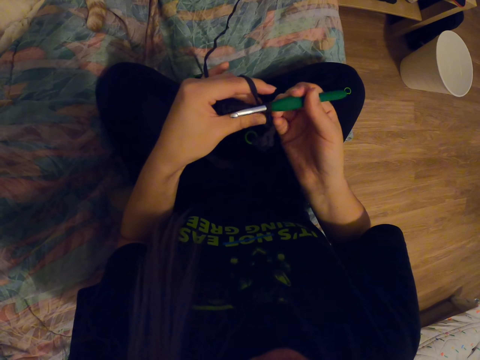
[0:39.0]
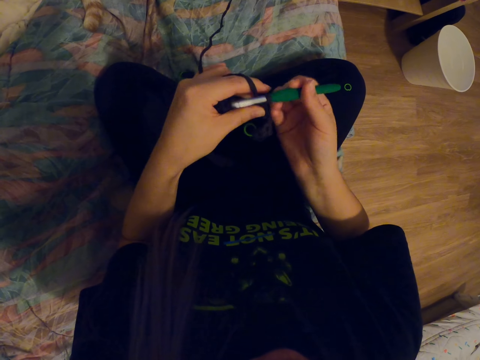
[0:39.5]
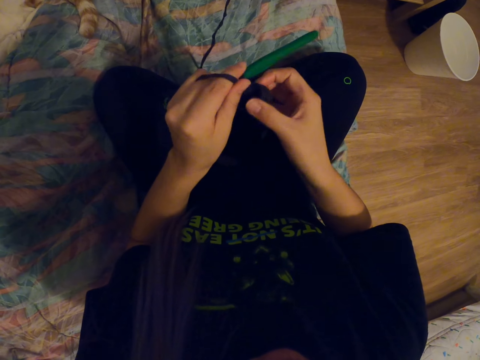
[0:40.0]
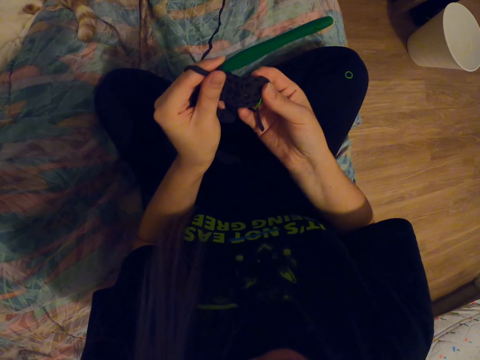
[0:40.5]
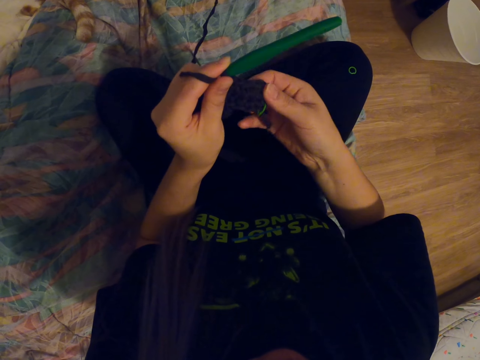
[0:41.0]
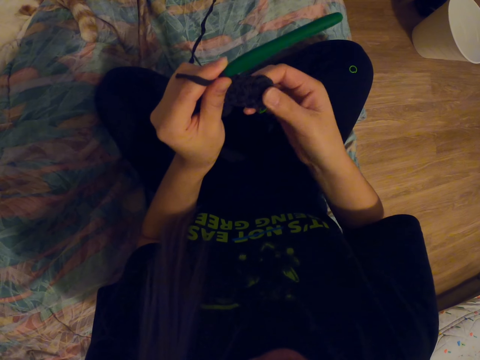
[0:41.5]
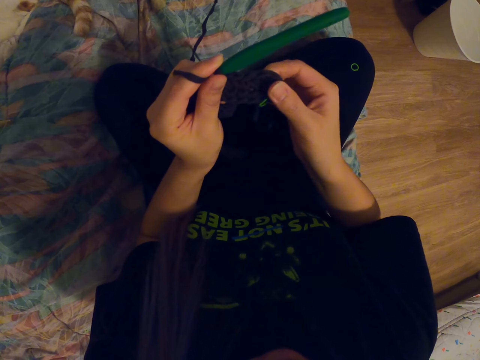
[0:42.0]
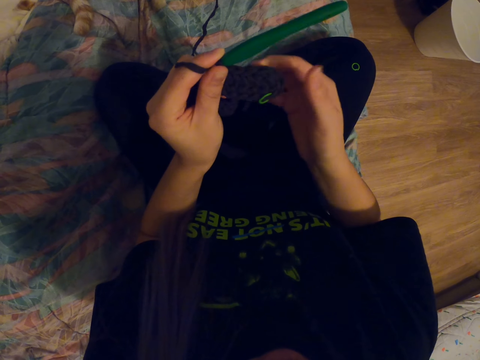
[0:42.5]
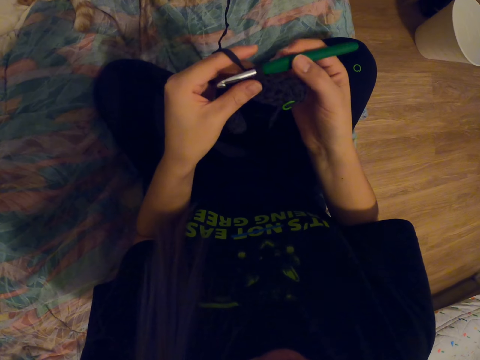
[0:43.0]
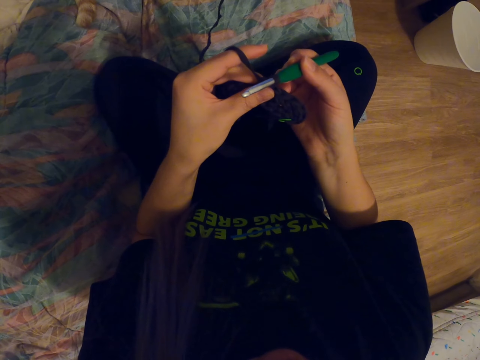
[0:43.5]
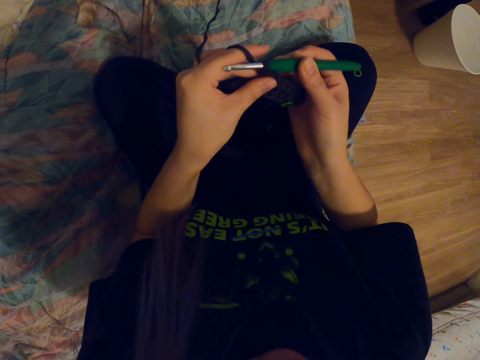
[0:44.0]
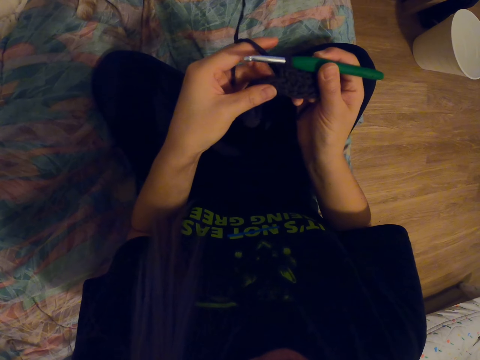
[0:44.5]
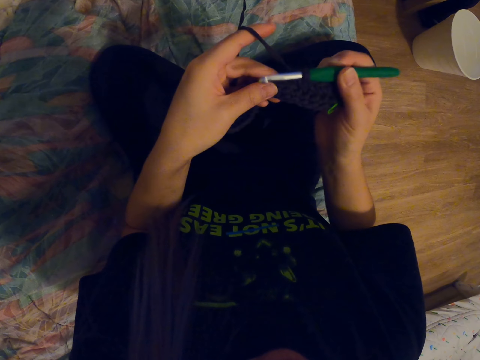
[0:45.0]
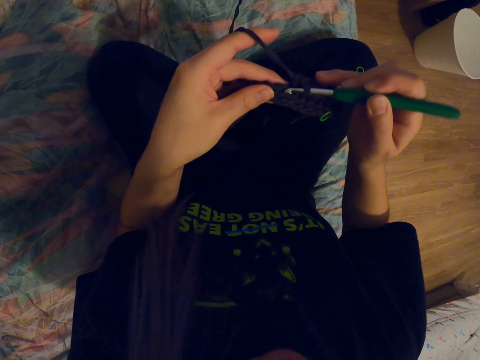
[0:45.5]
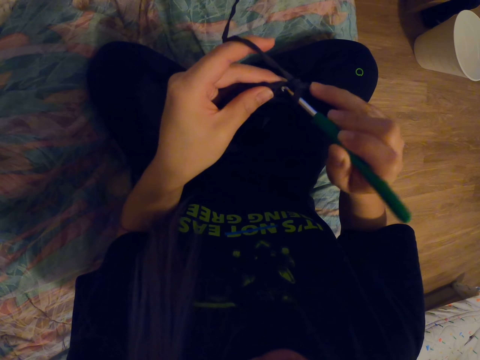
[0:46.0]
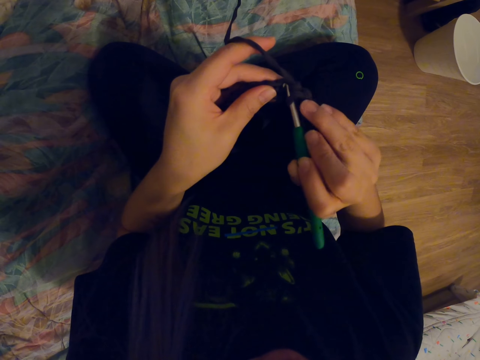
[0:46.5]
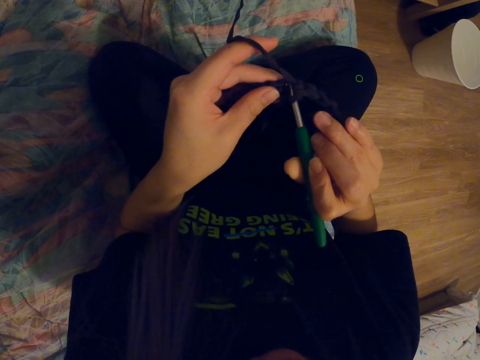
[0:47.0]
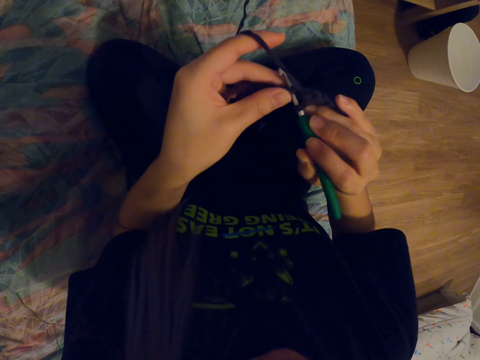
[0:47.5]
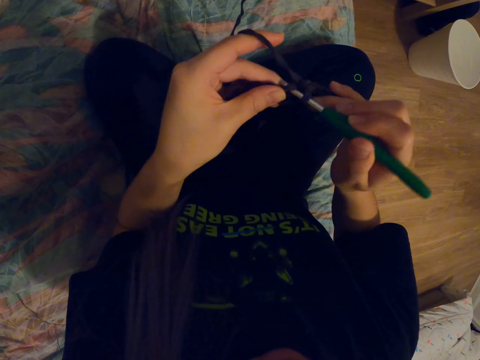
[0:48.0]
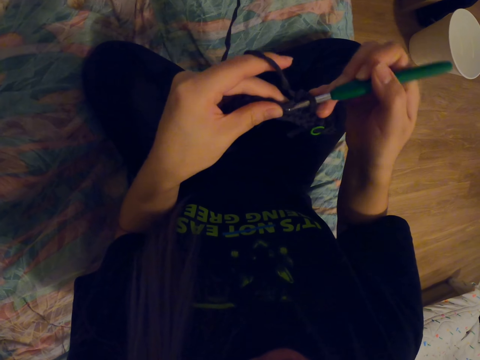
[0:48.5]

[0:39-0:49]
The camera wearer touches the garment. They straighten the cloth. They knit the garment.

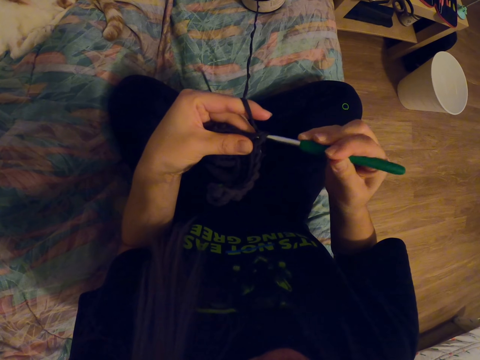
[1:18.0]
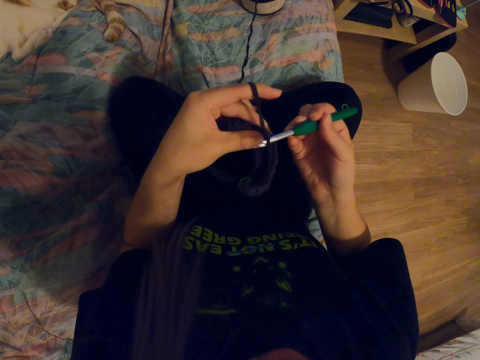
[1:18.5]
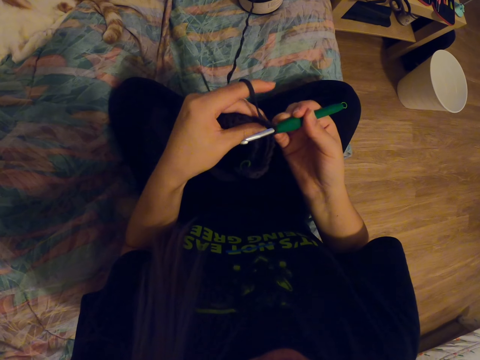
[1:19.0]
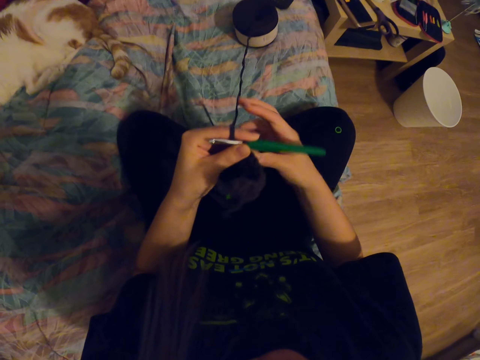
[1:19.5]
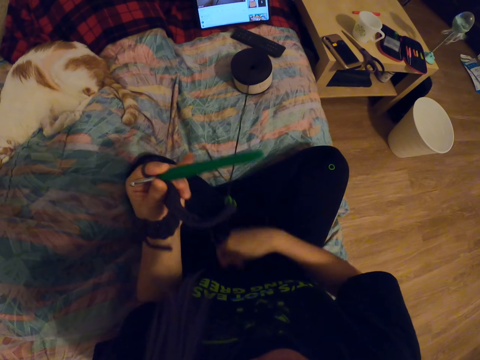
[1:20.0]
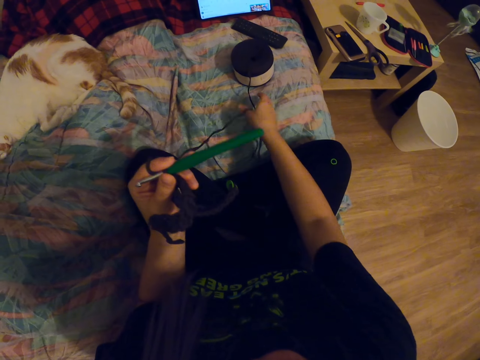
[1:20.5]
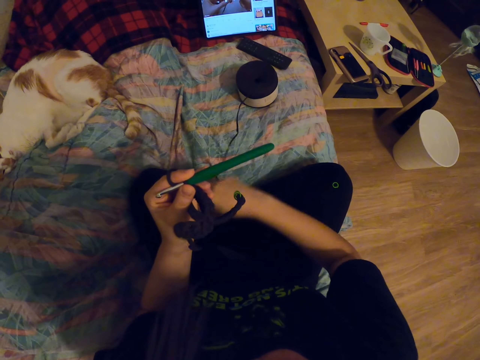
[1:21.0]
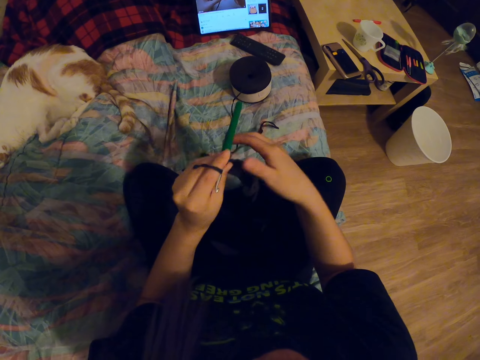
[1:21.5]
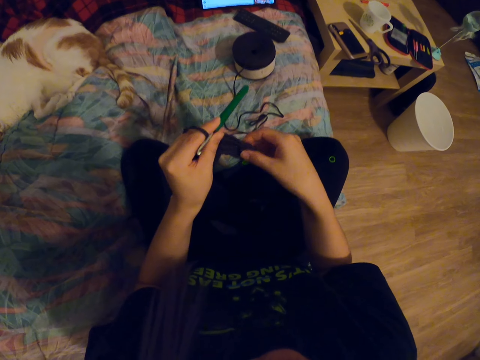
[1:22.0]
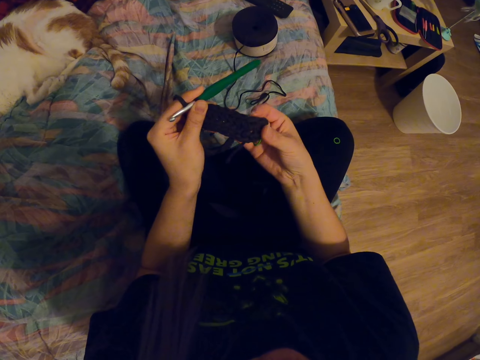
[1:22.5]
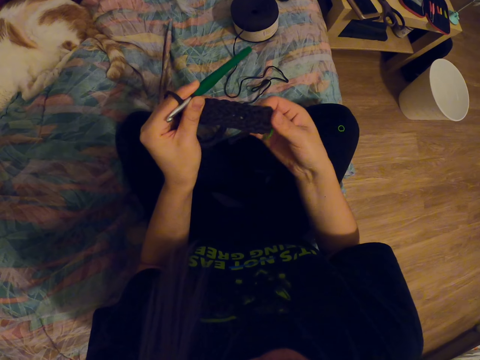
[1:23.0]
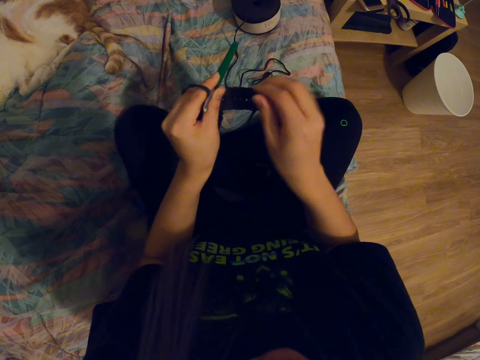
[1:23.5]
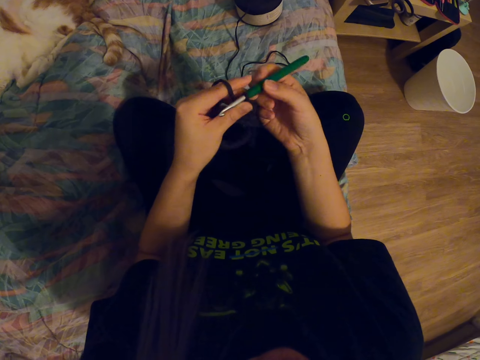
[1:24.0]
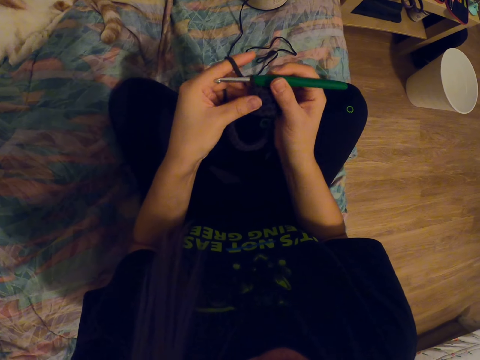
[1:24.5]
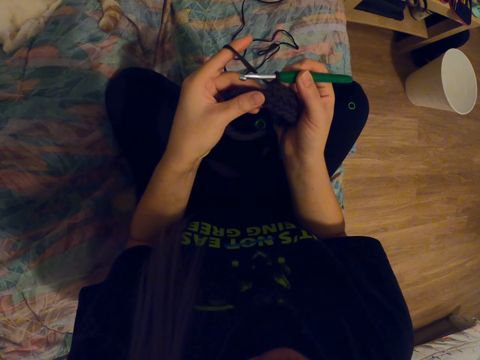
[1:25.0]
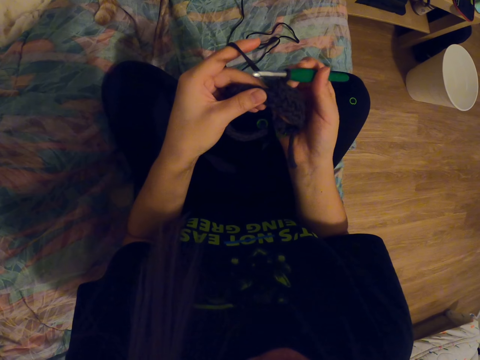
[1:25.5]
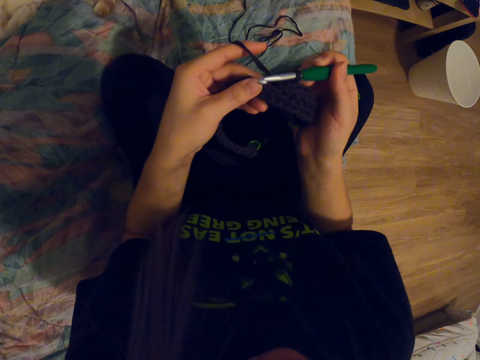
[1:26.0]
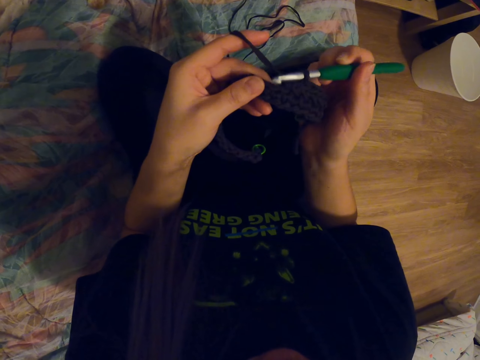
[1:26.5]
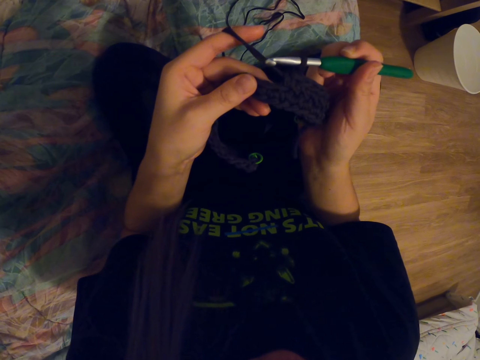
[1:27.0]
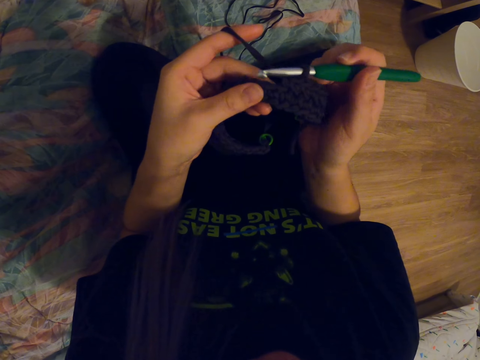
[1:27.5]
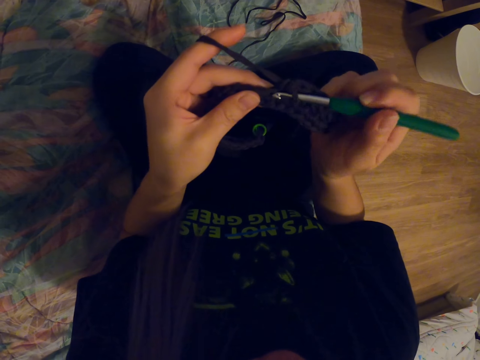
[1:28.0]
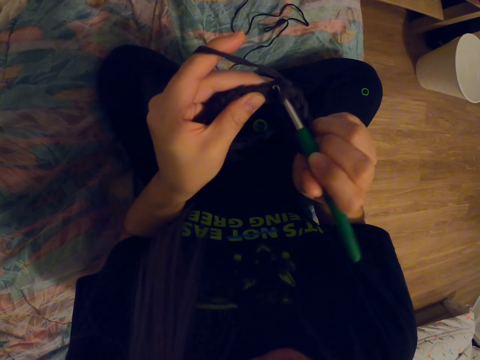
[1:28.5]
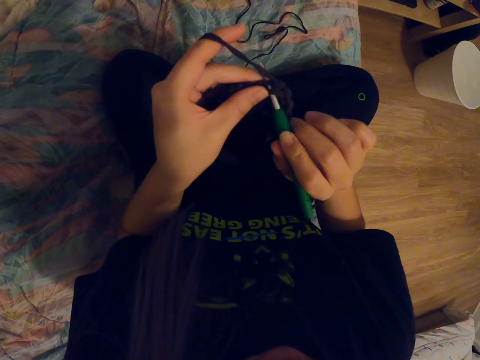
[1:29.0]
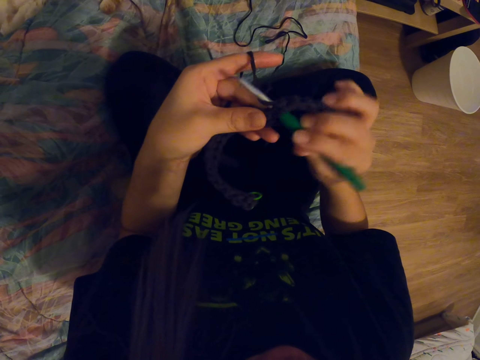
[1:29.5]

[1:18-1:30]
The camera wearer pulls thread from the yarn. They straighten the cloth. They knit.

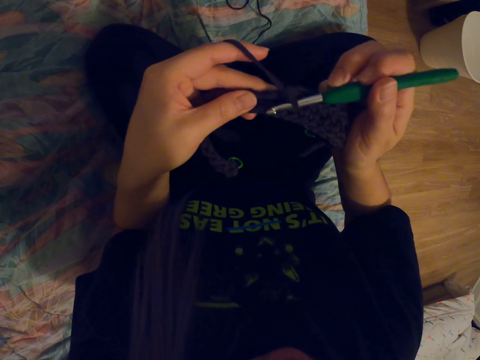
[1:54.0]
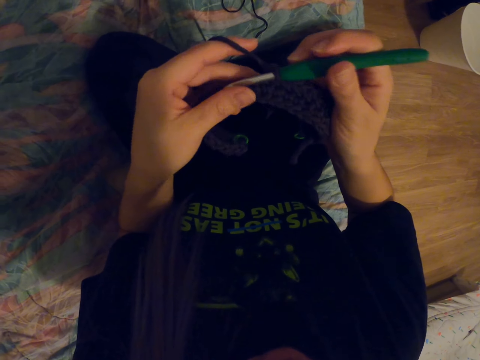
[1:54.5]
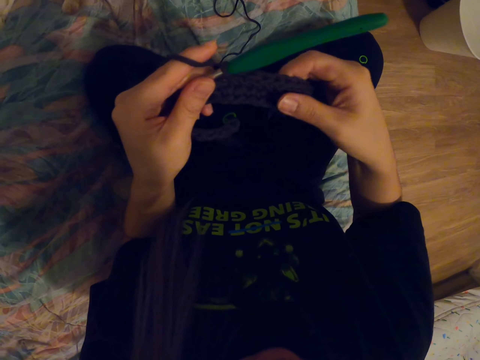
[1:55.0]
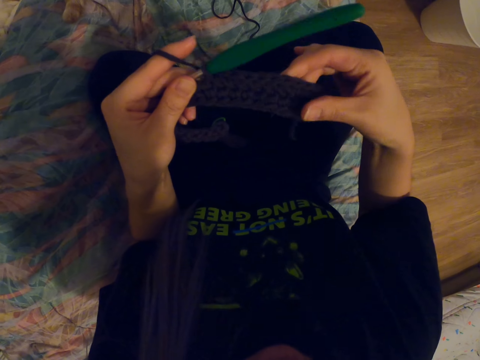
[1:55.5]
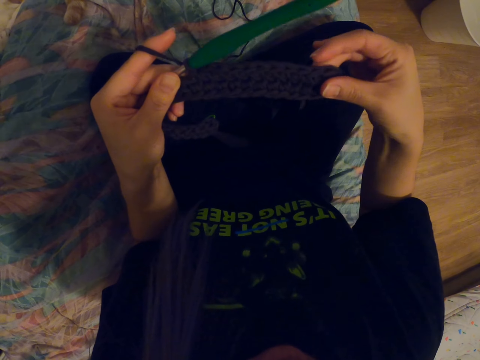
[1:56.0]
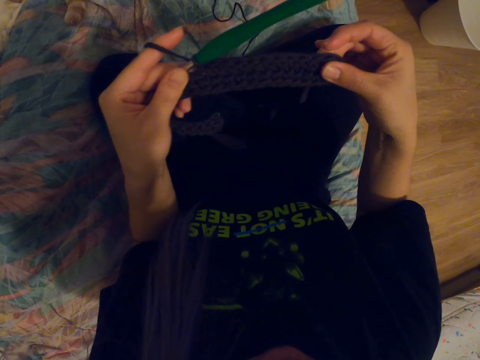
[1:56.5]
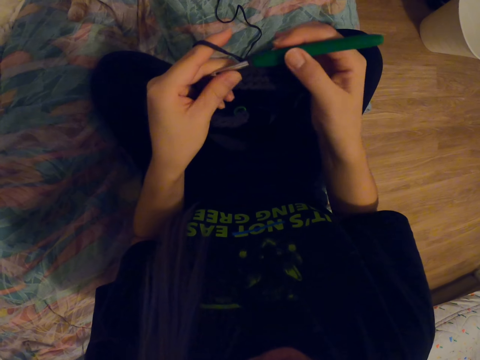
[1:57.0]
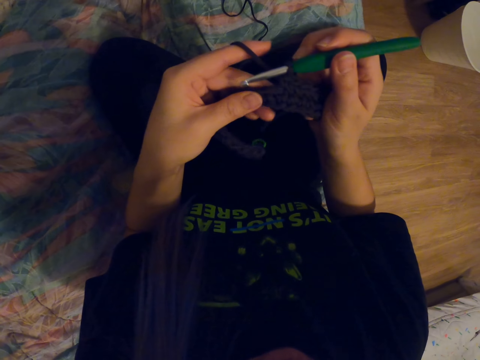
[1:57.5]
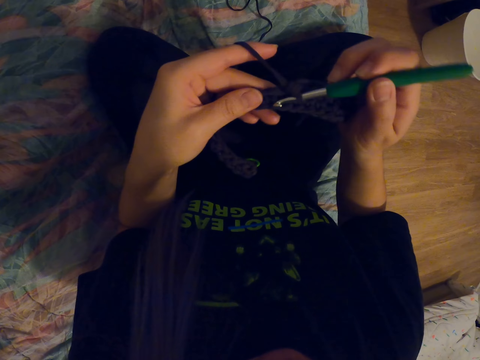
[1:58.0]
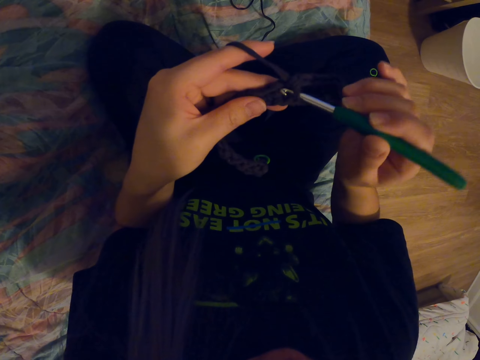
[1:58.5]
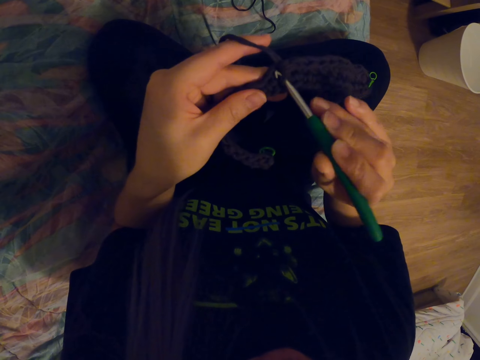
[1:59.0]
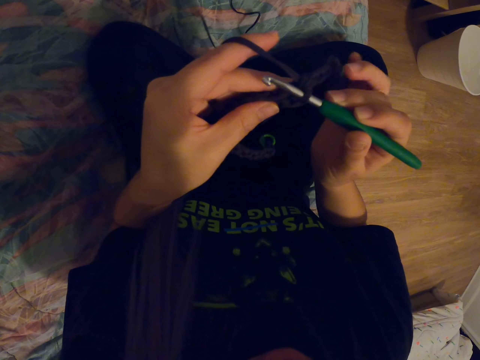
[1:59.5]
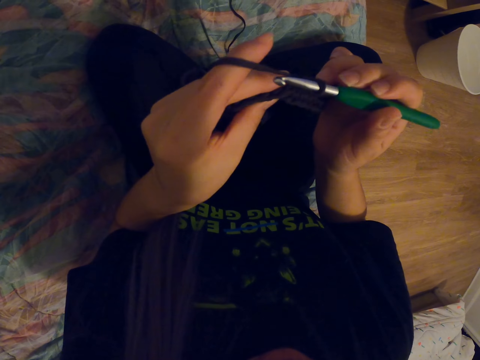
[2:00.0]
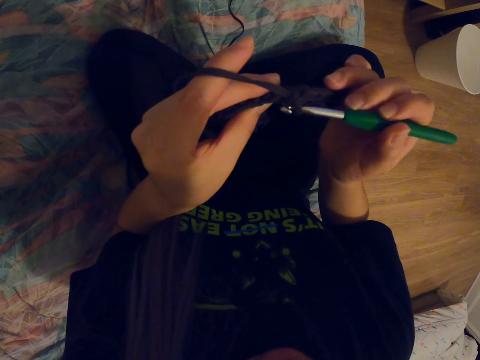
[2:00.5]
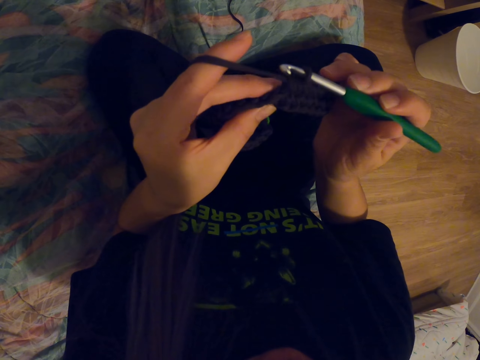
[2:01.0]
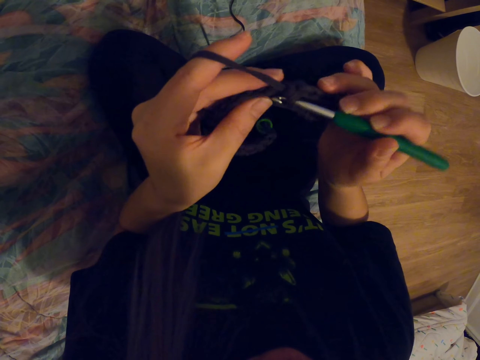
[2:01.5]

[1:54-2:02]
The camera wearer straightens the cloth. They knit.
